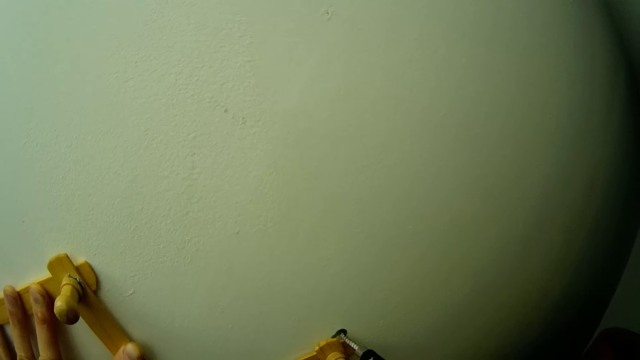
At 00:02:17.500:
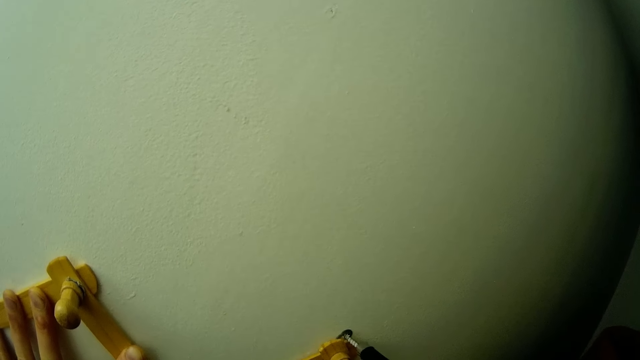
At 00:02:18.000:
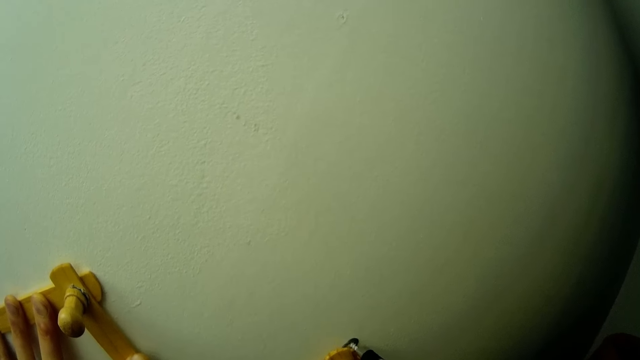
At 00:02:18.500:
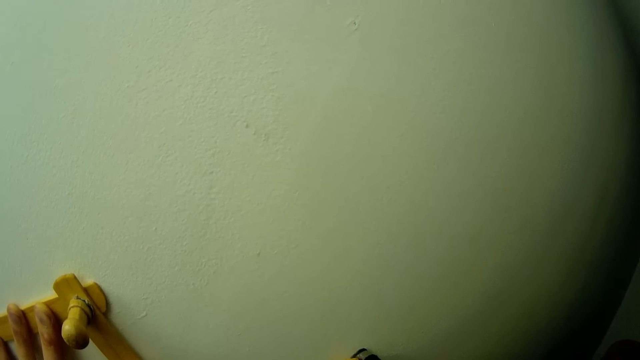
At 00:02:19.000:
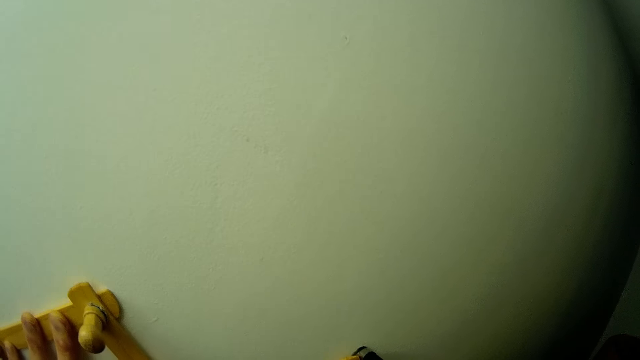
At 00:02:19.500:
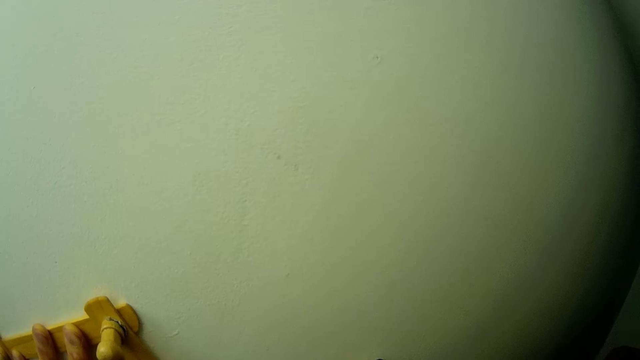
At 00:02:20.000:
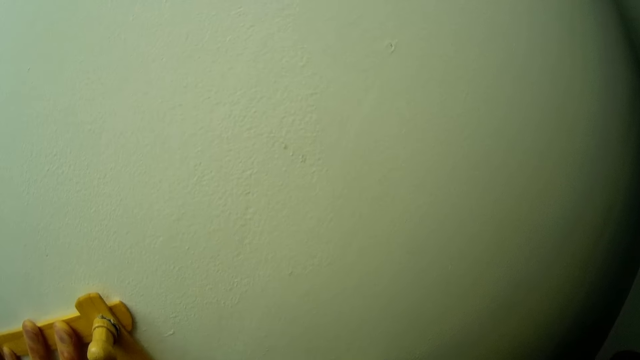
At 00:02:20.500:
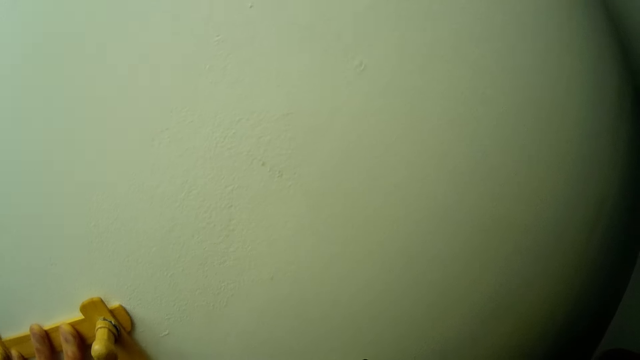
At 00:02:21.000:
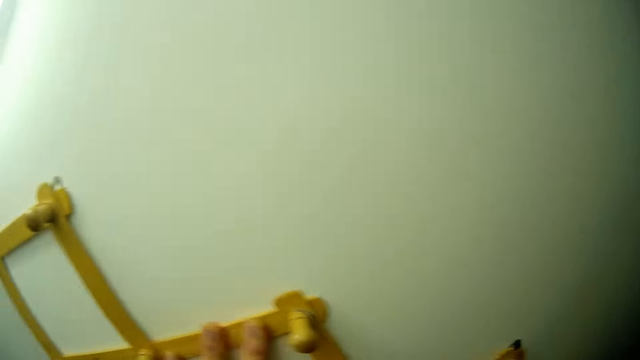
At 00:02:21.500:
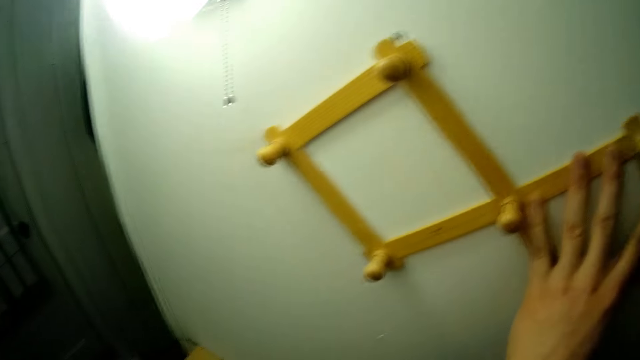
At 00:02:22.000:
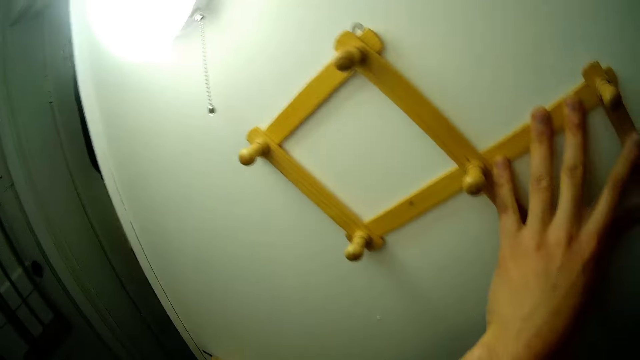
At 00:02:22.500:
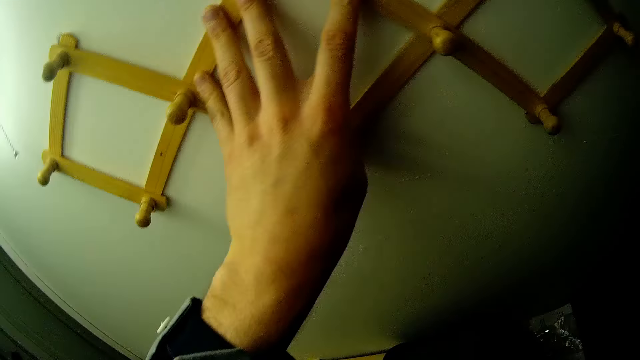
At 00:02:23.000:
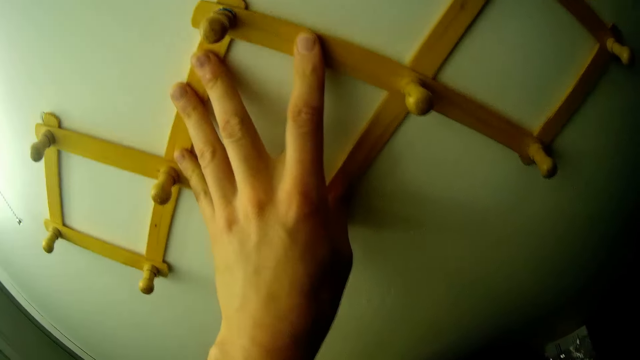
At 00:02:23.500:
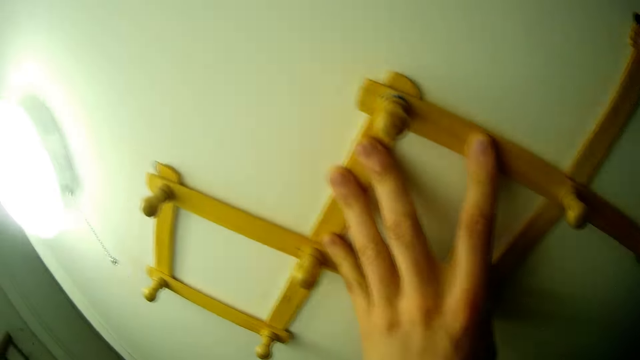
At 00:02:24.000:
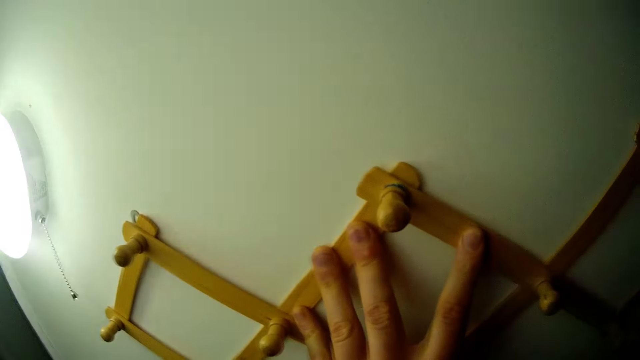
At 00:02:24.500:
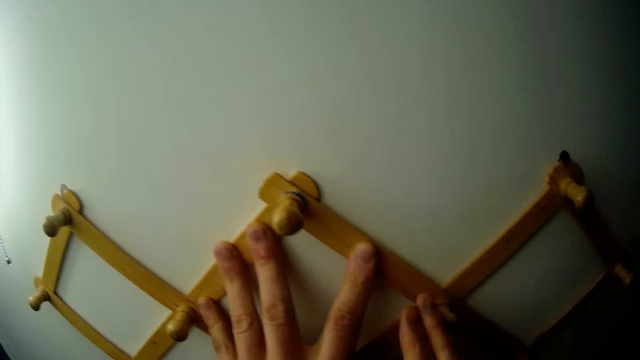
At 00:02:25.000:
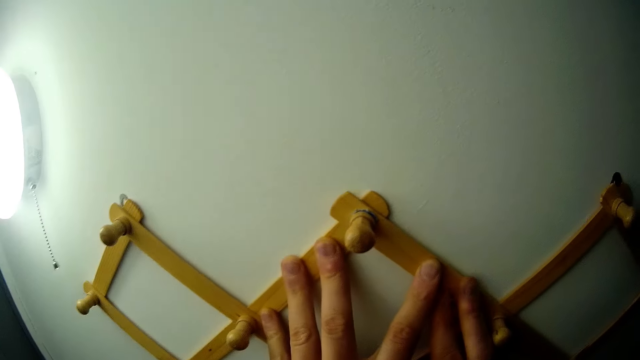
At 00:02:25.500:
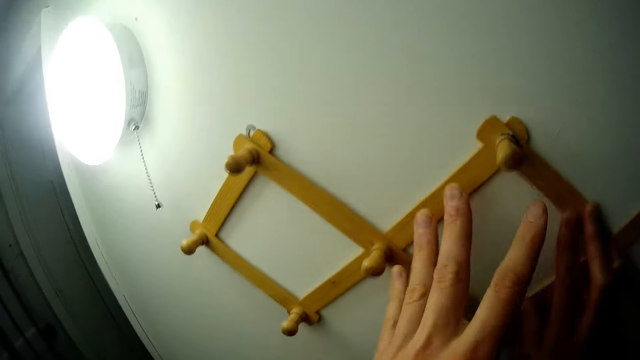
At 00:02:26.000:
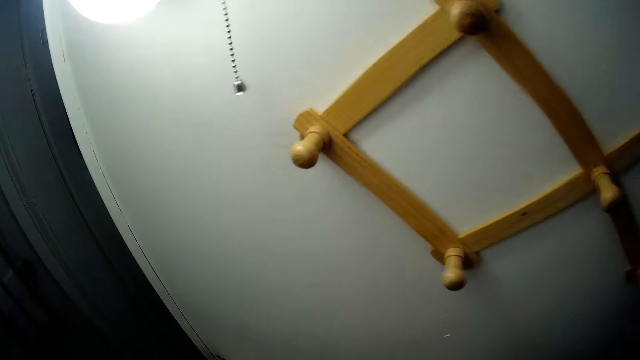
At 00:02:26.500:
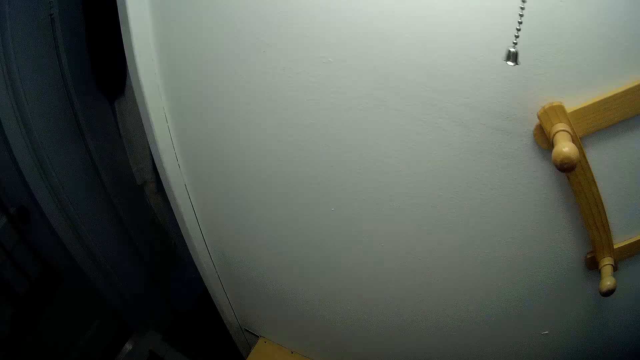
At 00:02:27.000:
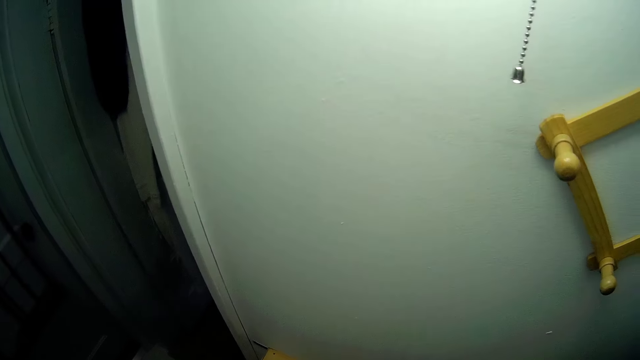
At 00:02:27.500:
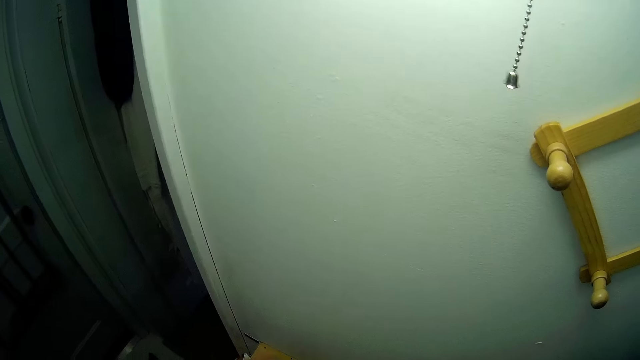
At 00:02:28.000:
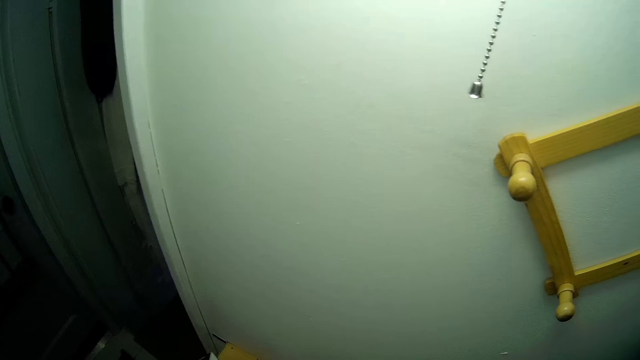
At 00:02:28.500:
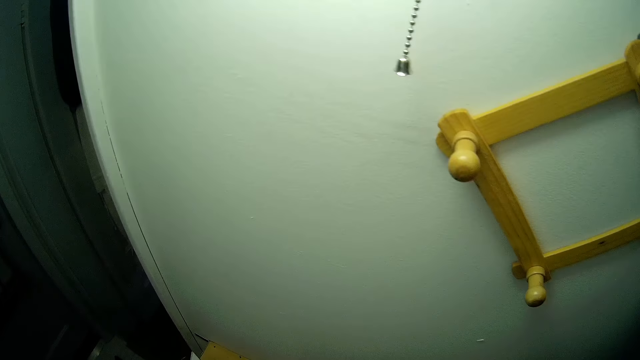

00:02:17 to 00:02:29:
The camera wearer stops drilling.

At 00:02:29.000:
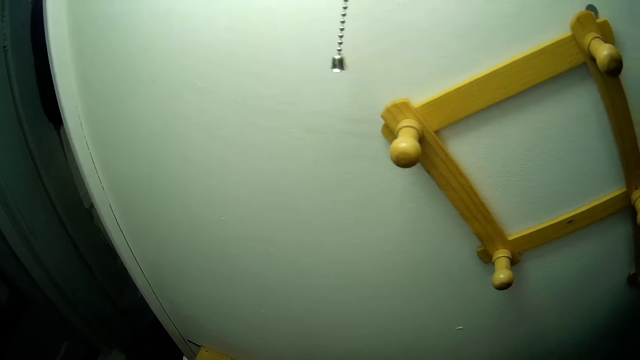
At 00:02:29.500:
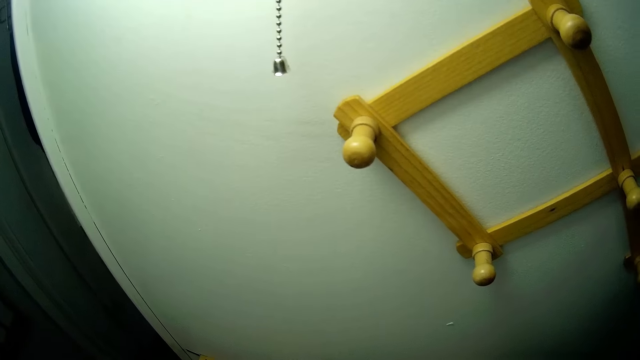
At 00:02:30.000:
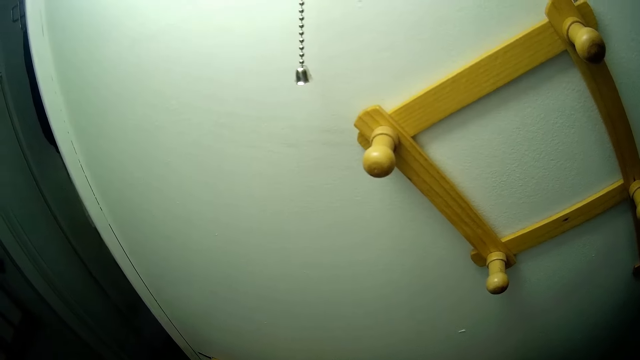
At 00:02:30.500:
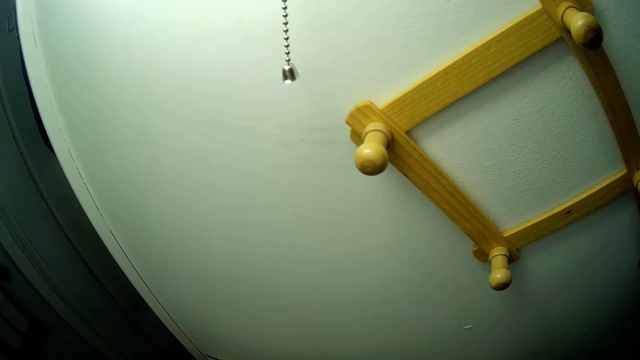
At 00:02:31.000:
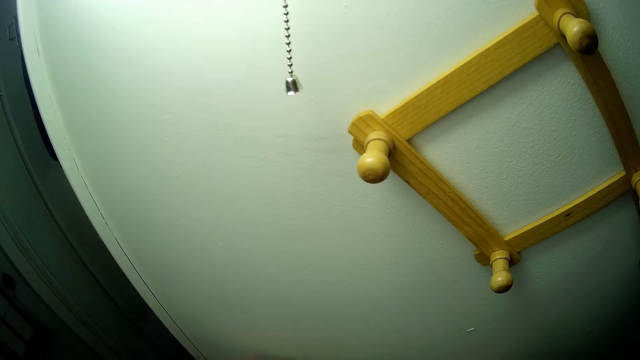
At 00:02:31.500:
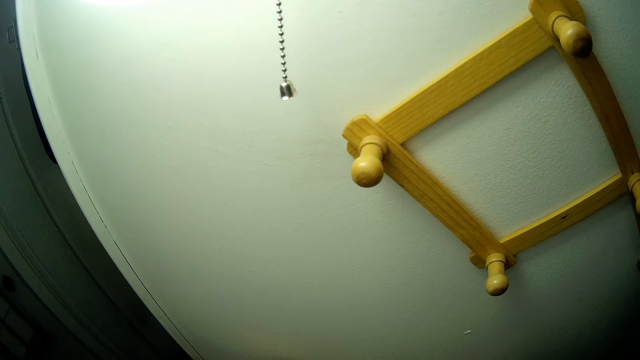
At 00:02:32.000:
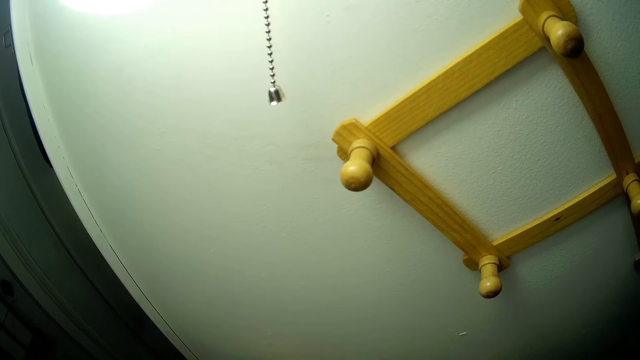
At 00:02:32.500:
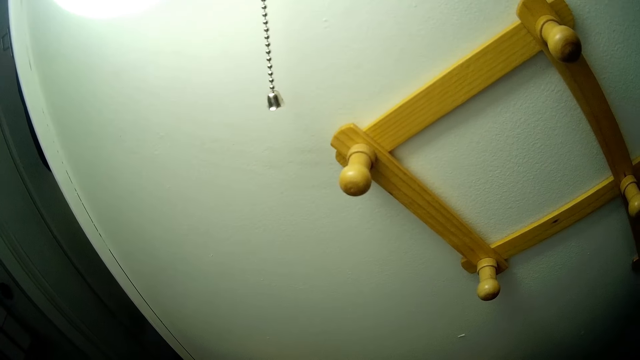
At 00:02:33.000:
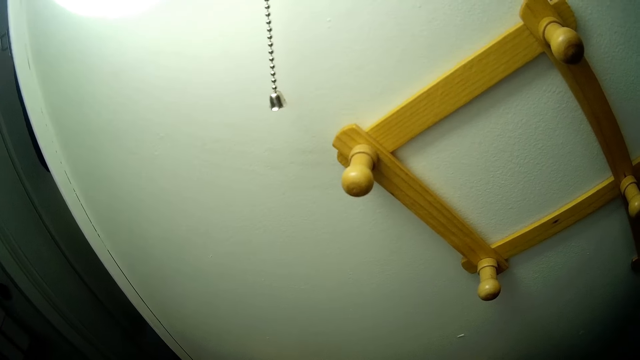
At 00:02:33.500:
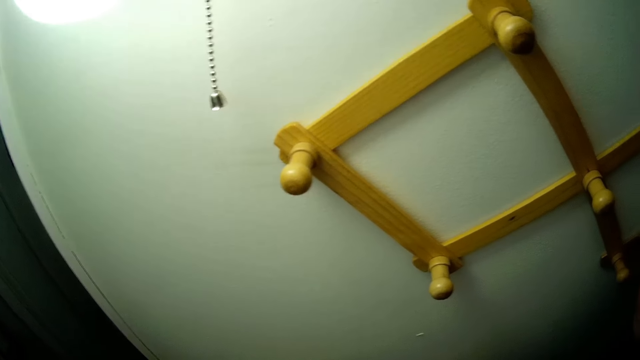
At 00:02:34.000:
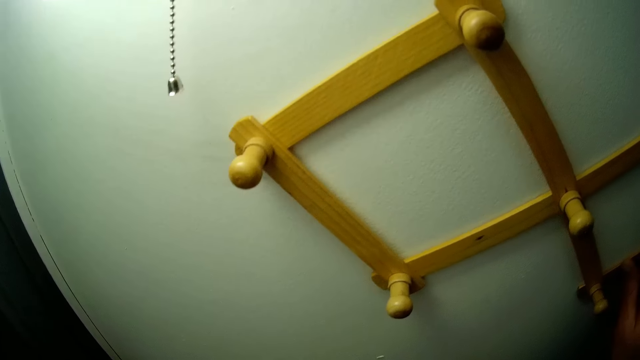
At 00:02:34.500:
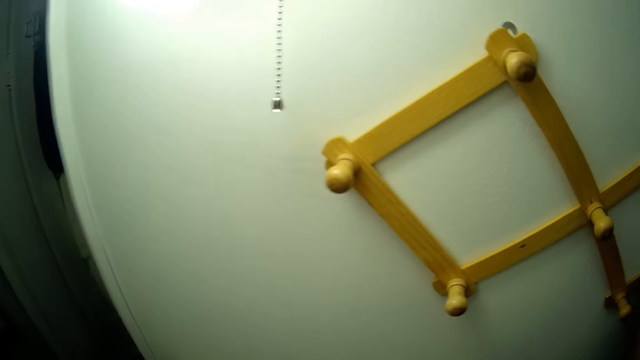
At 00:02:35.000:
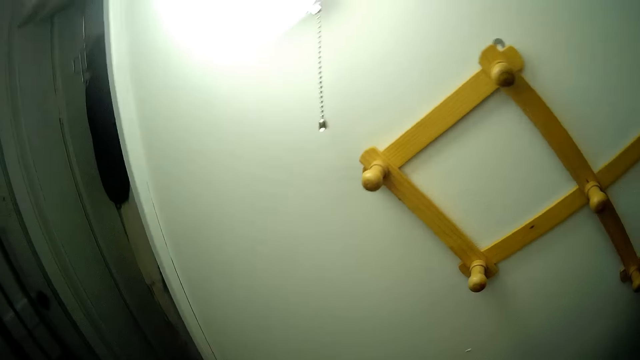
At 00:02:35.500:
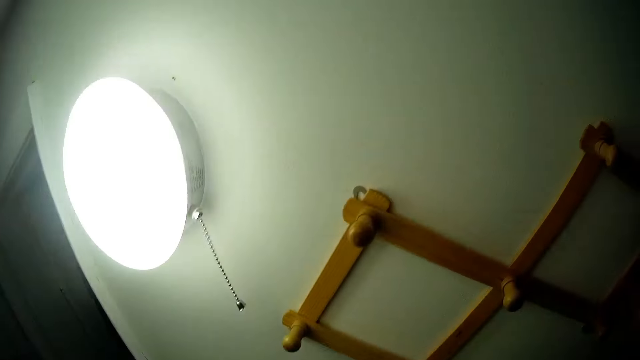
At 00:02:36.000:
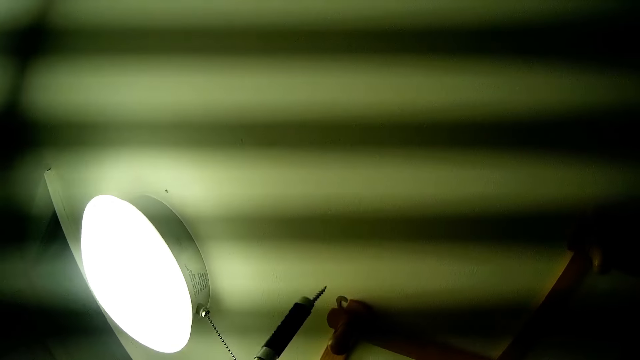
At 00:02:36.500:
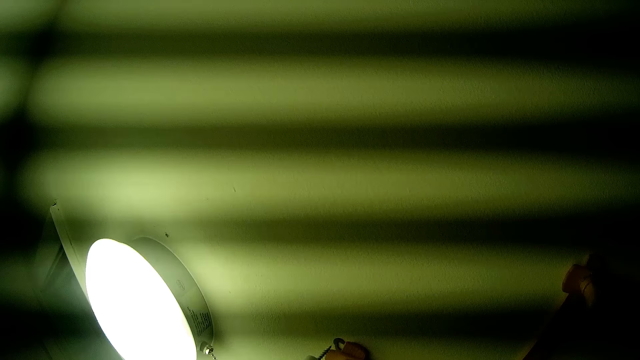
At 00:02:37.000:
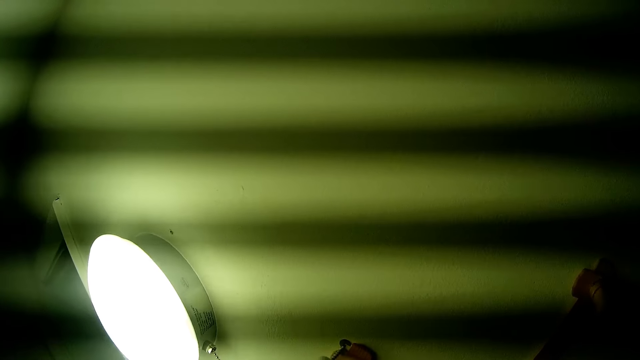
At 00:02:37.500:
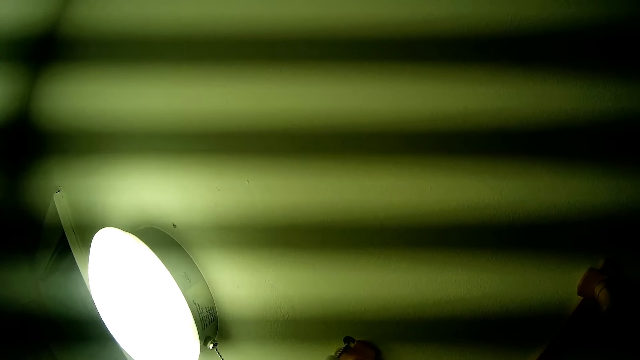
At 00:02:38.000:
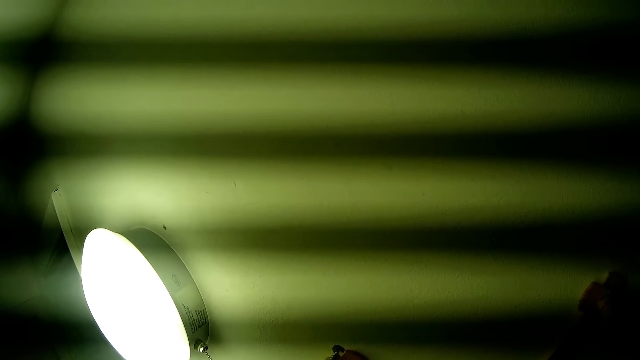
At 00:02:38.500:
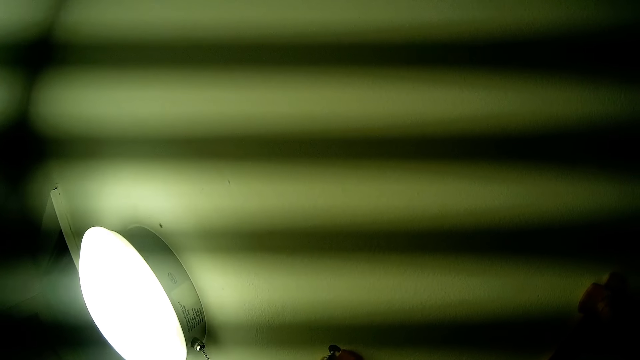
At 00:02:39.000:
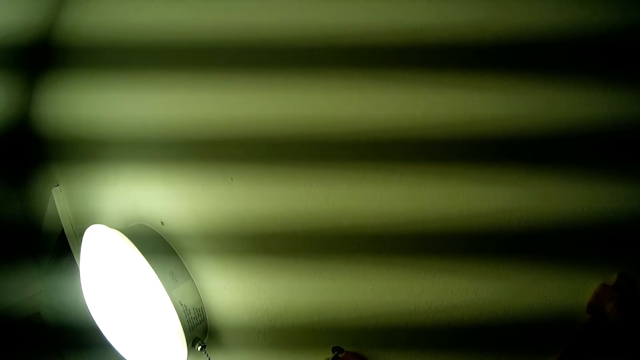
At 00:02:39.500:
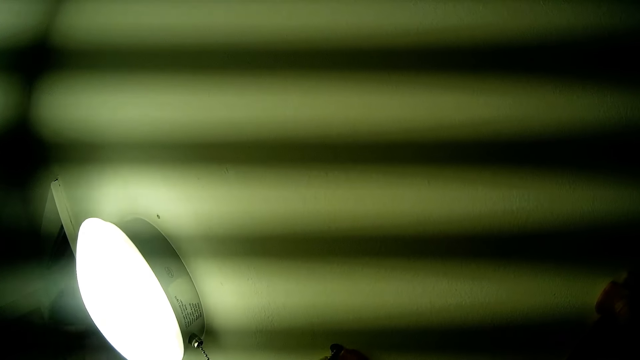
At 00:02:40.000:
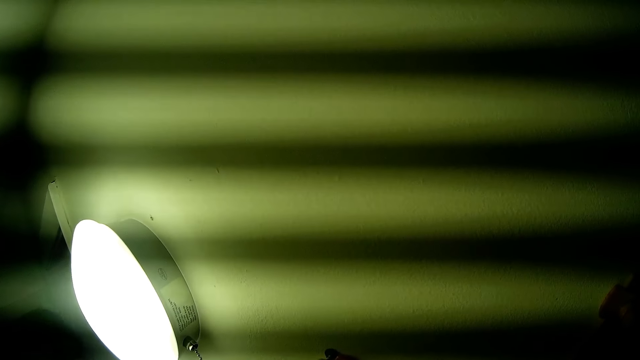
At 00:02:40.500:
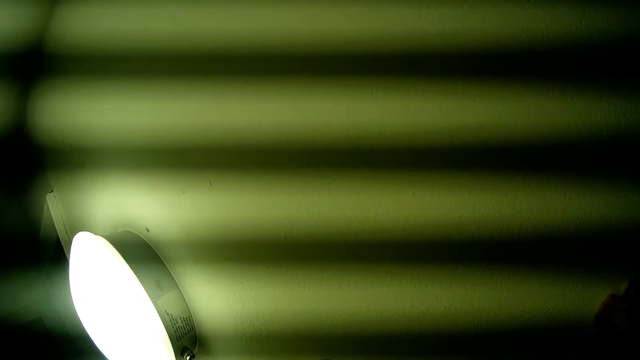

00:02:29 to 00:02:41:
The camera wearer fastens the hanger to the wall with the drill in his left hand. He drills a screw in the rack on the wall.
